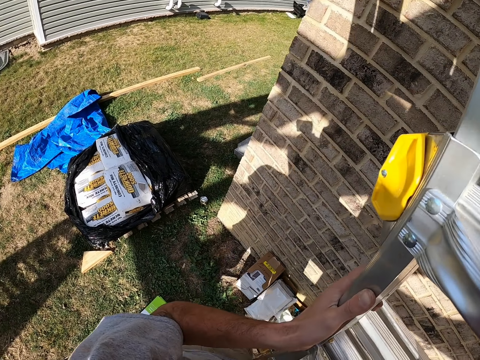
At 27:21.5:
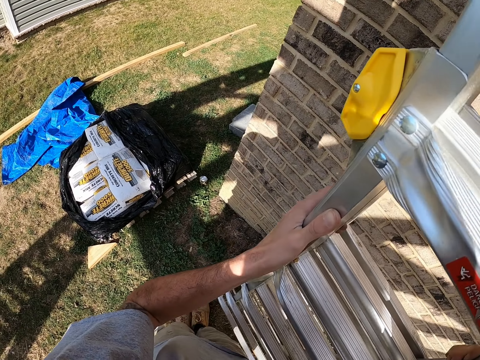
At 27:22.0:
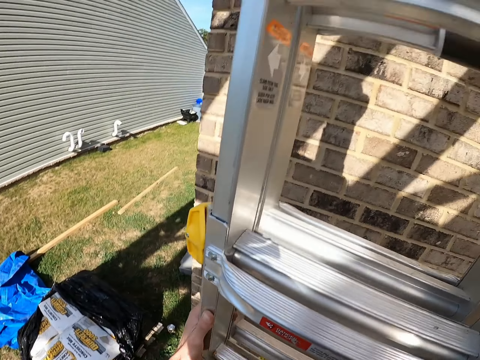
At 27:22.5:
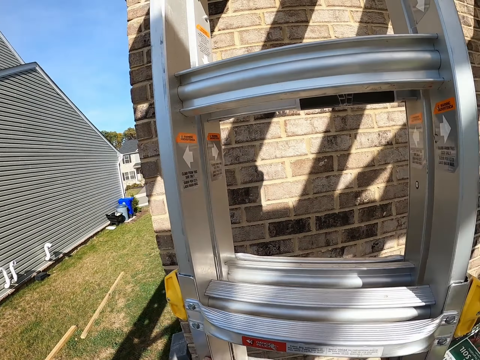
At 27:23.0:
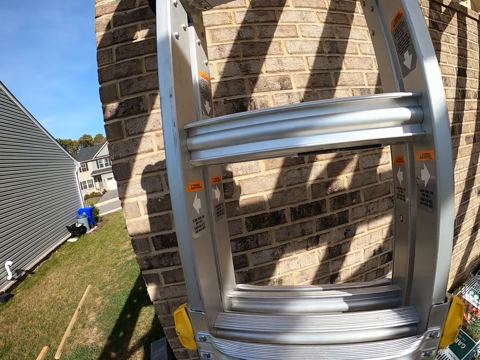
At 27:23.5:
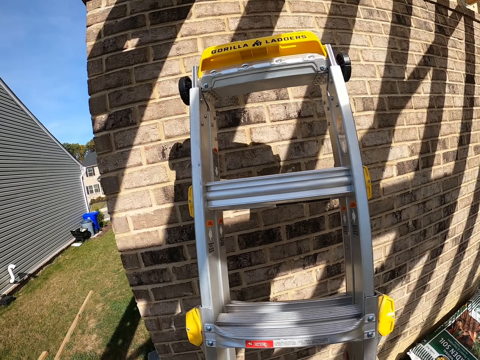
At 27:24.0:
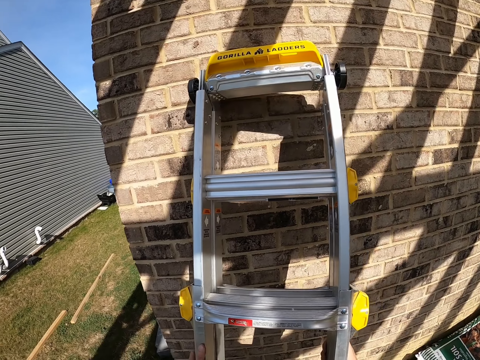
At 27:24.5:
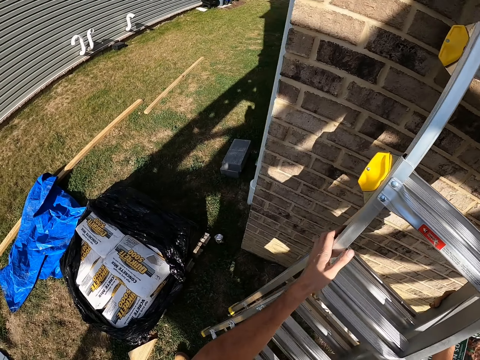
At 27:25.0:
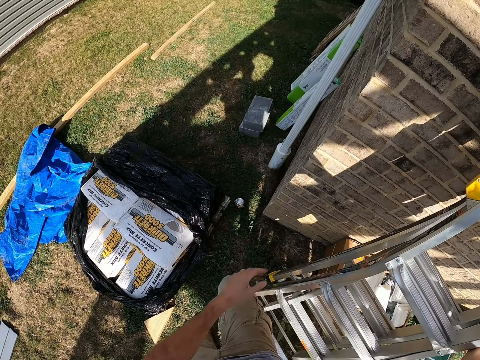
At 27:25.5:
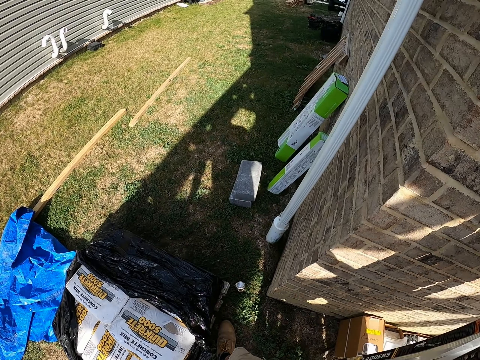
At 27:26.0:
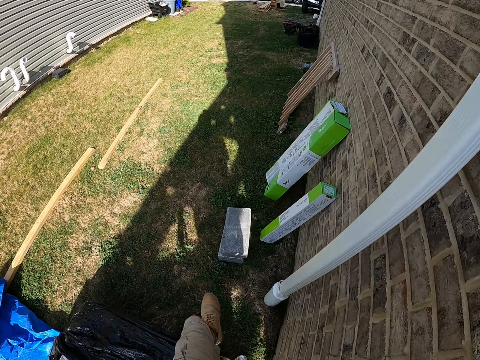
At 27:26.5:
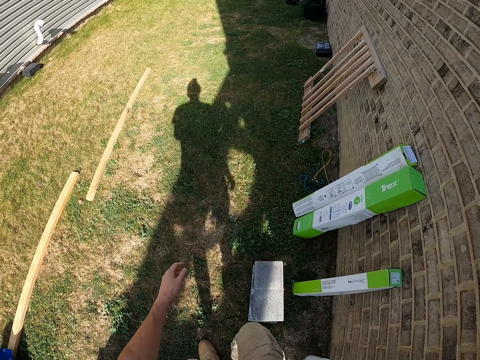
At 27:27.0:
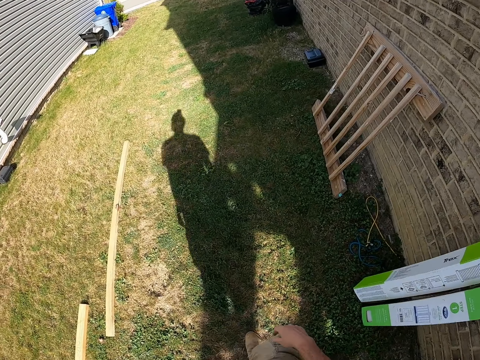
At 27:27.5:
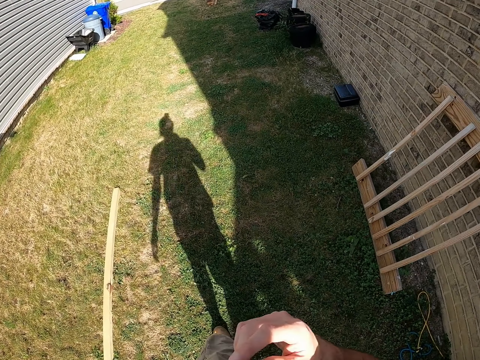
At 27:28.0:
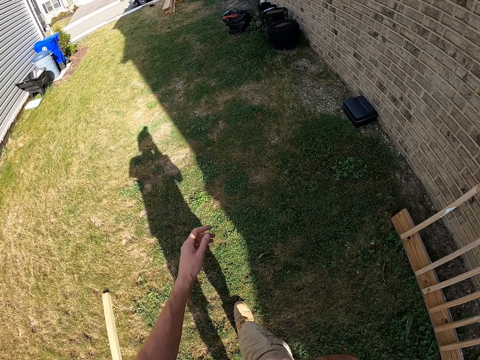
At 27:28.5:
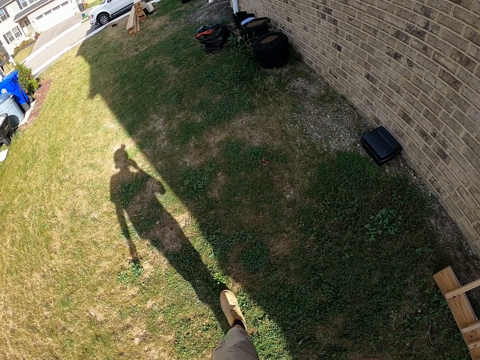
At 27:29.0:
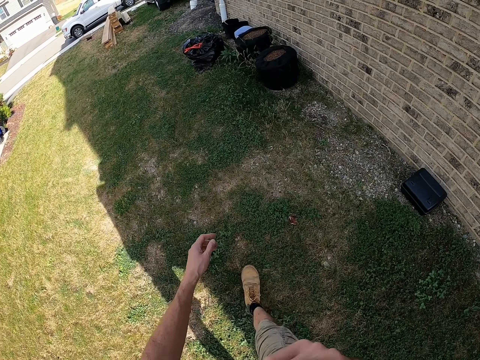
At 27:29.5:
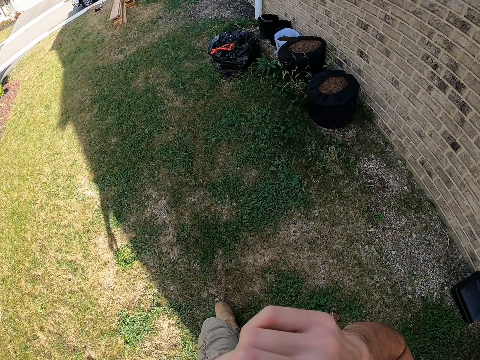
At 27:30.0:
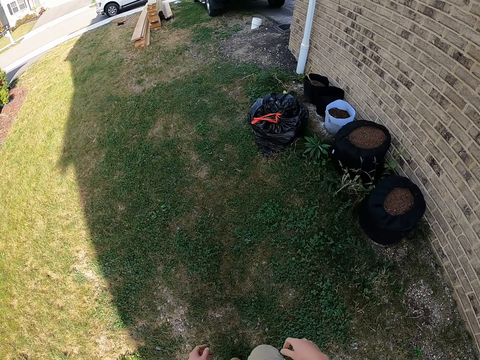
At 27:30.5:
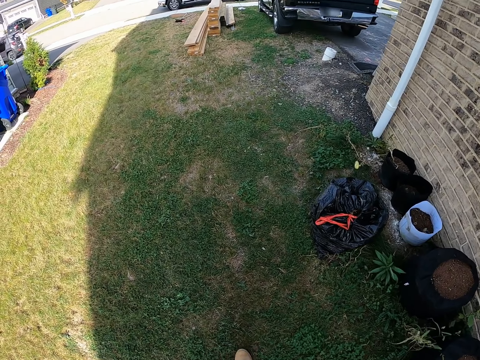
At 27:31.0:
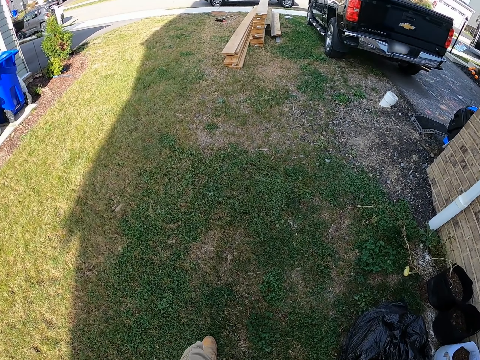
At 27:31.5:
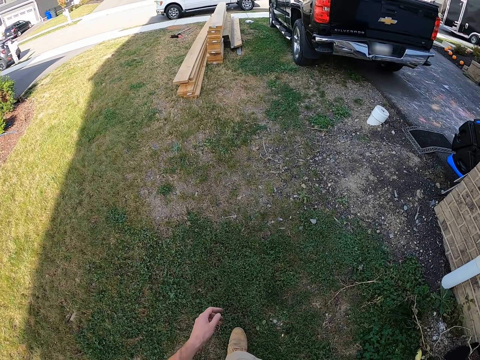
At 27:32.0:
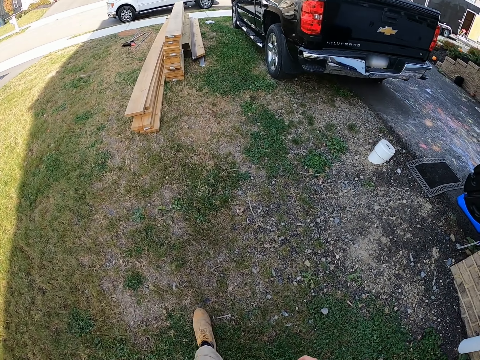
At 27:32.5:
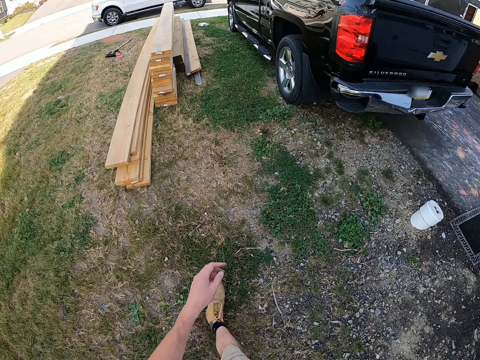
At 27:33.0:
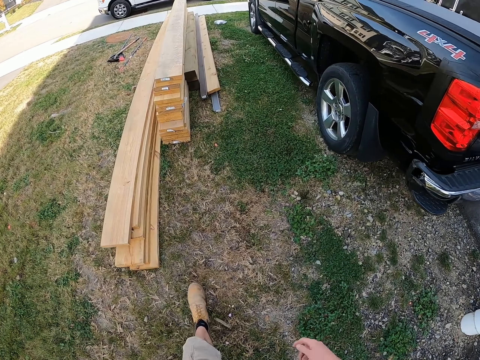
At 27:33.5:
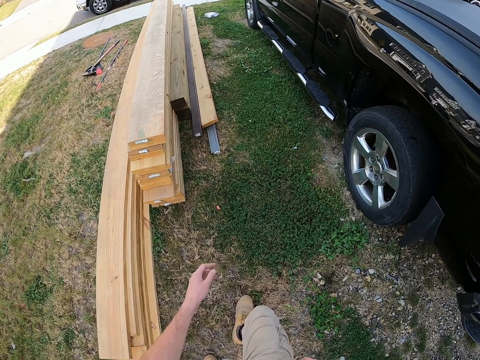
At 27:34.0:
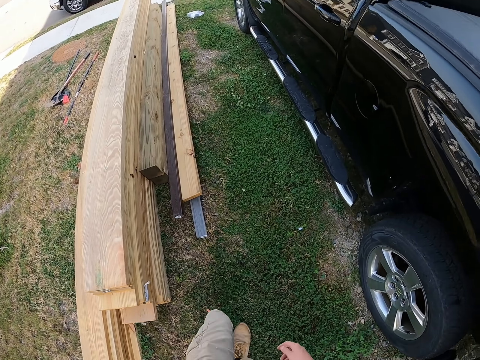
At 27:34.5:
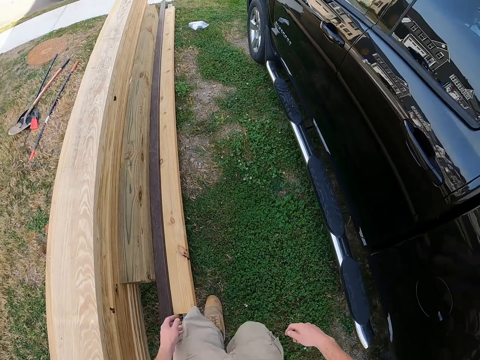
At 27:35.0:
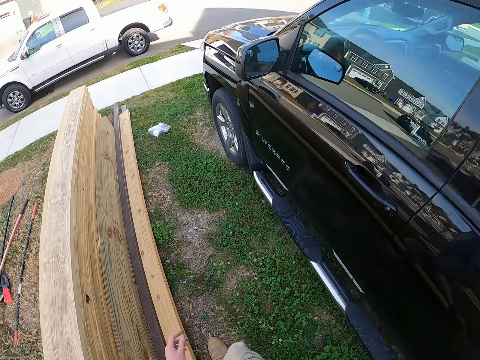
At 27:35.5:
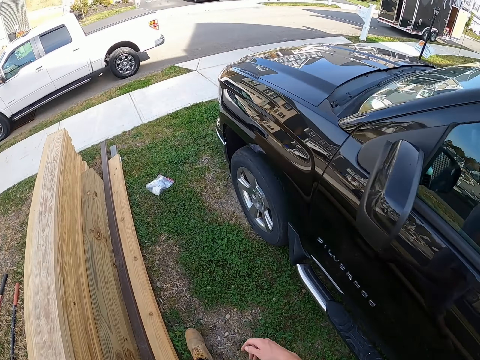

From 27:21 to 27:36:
The camera wearer puts down the ladder. They walk towards the lorry.

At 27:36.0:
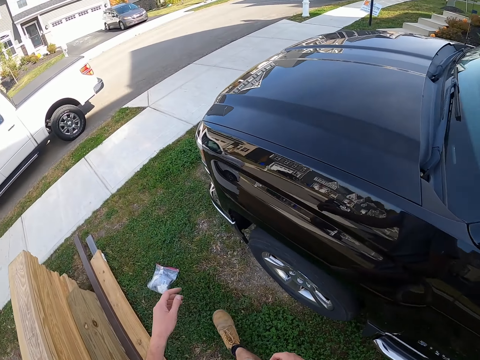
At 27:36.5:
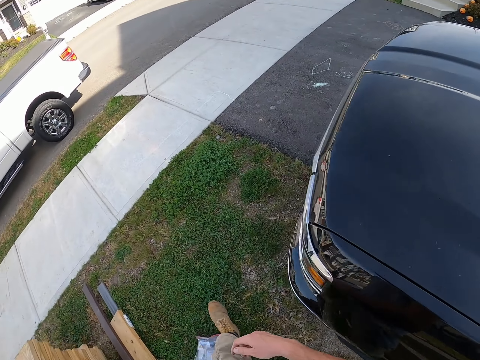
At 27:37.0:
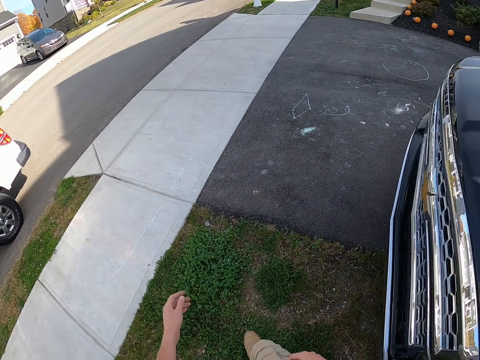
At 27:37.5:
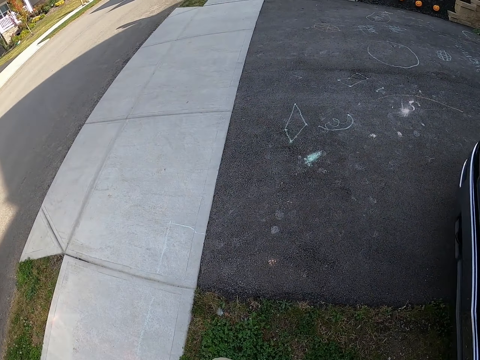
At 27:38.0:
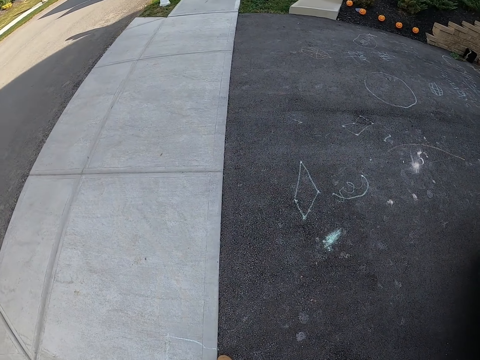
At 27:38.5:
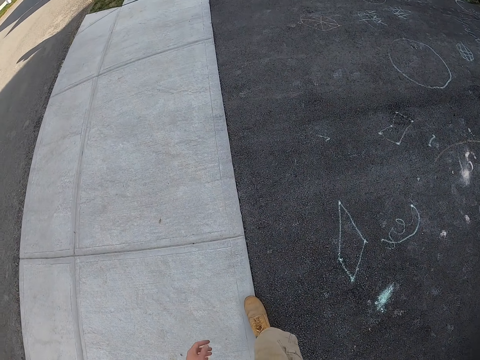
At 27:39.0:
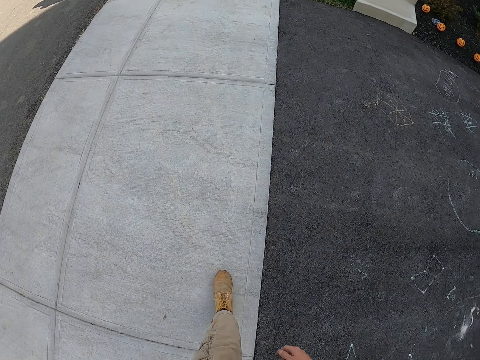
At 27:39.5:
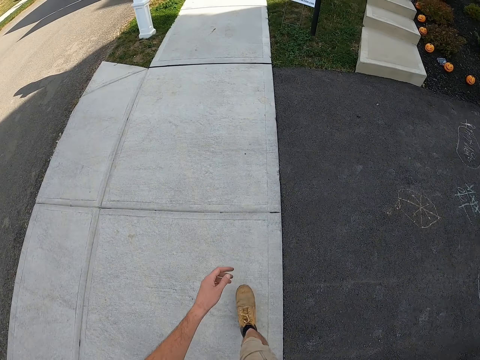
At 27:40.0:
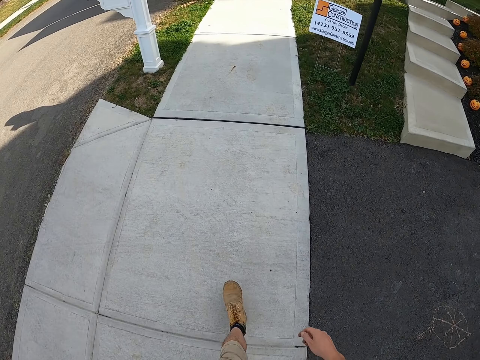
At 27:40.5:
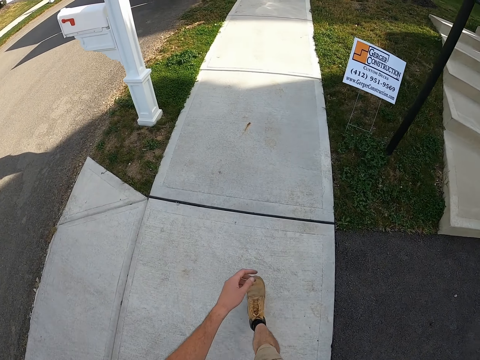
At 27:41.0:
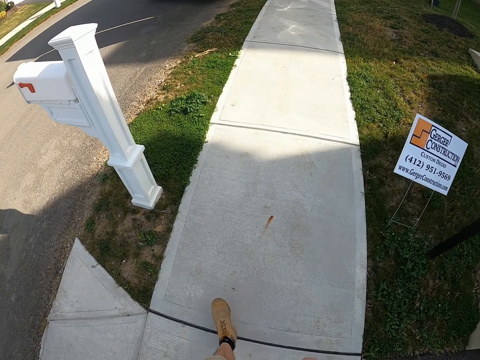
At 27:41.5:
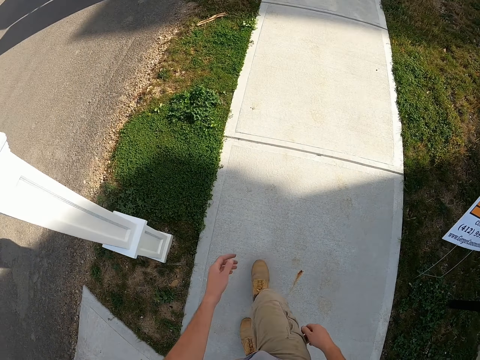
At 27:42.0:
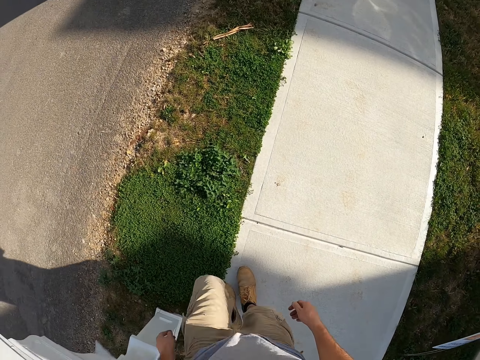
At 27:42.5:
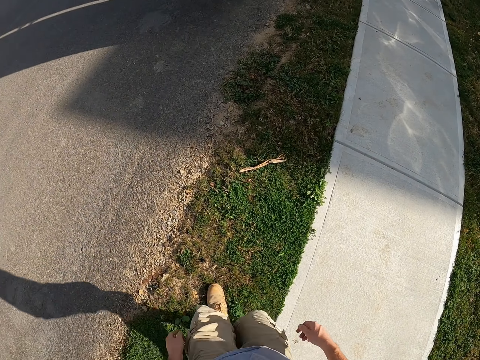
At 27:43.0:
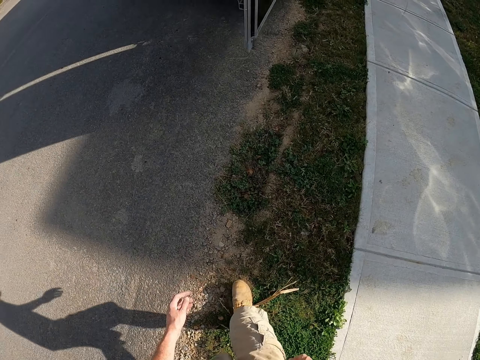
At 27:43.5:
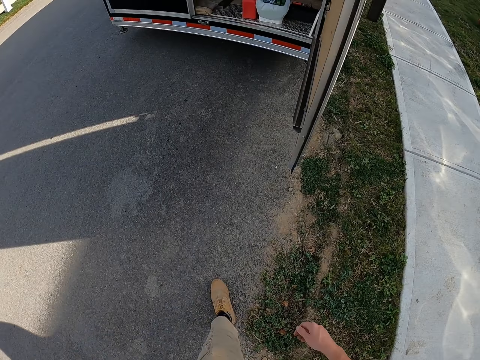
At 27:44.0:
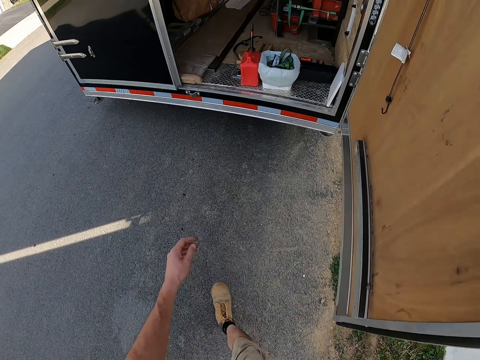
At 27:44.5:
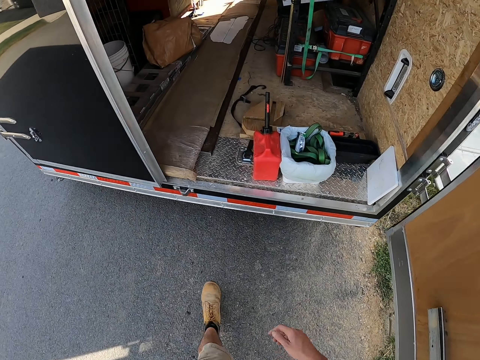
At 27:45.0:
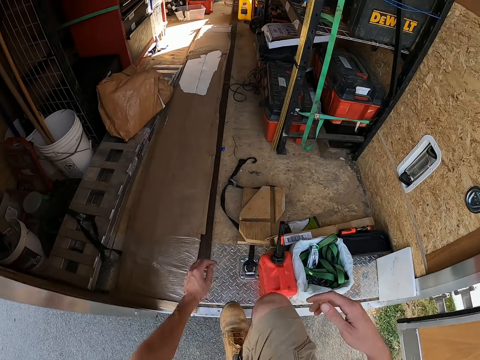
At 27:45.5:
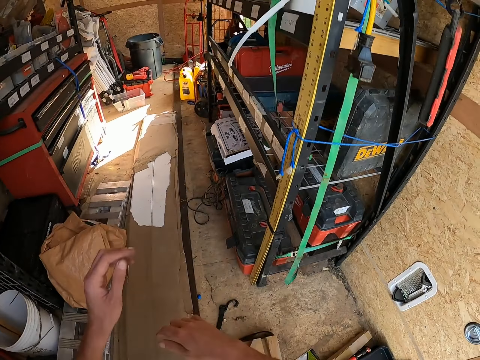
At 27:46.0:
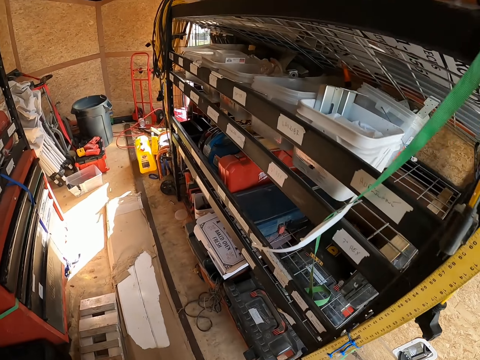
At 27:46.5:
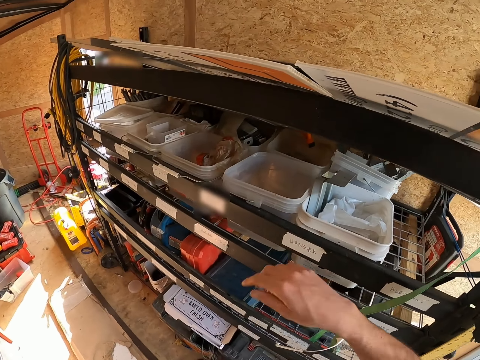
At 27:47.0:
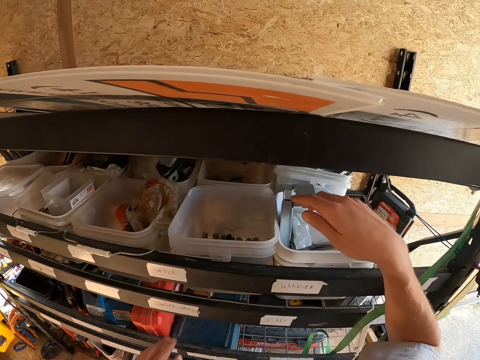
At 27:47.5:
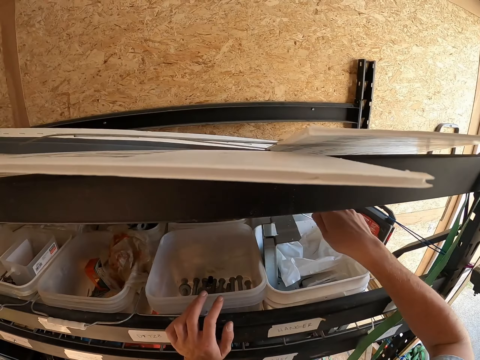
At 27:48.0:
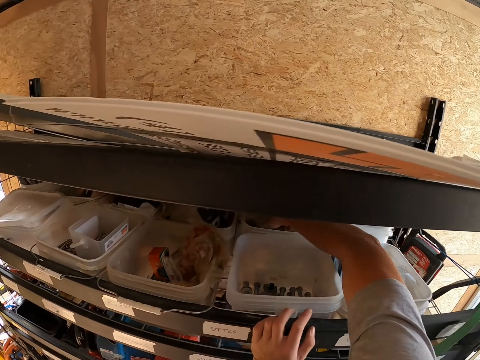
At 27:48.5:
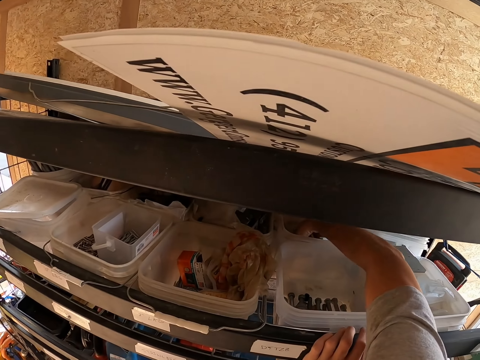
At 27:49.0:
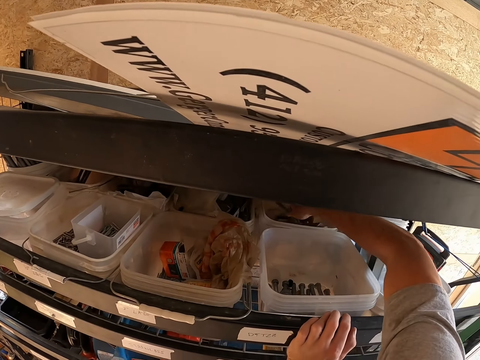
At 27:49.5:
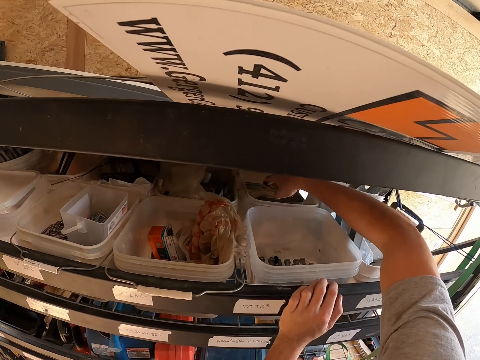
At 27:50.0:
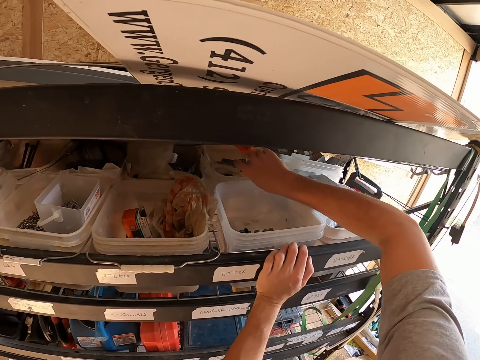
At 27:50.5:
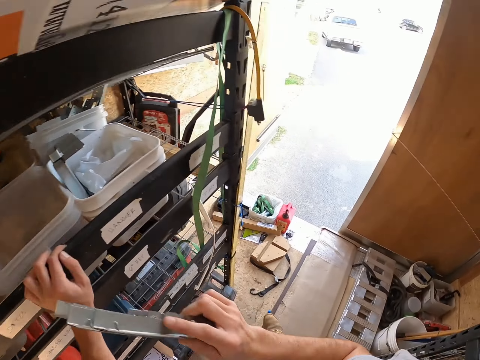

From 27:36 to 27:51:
The camera wearer climbs the lorry. They pick metal from the tin on the shelf.
